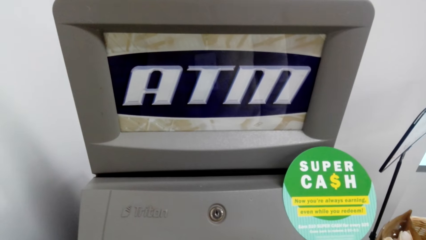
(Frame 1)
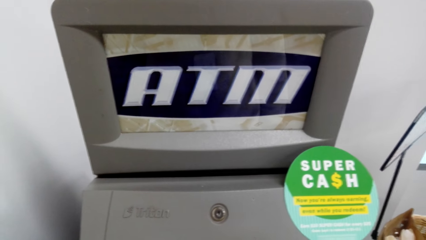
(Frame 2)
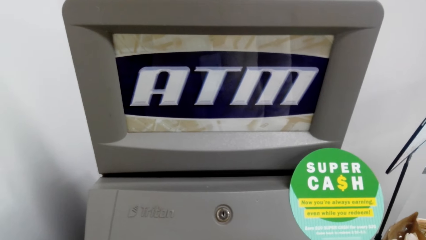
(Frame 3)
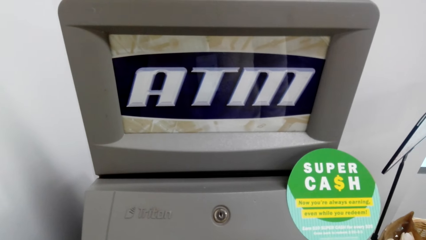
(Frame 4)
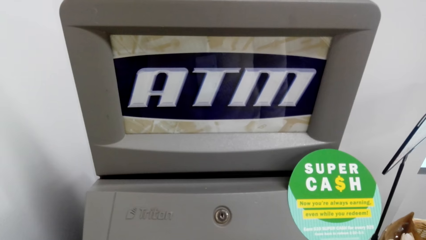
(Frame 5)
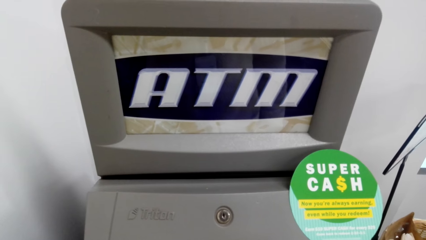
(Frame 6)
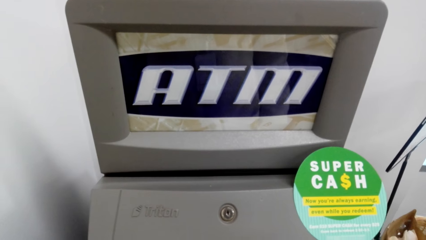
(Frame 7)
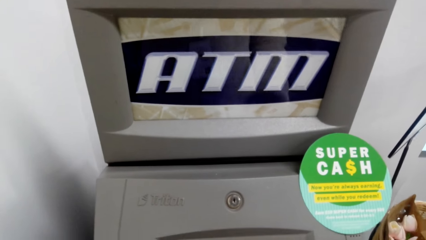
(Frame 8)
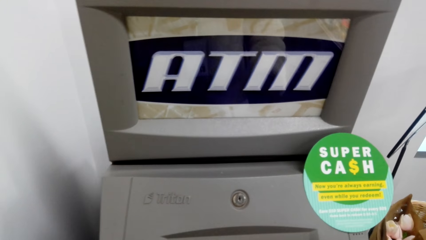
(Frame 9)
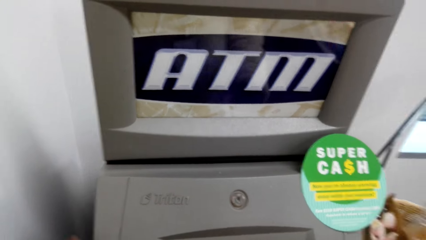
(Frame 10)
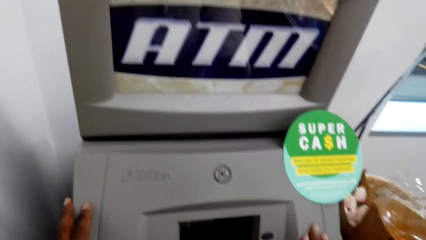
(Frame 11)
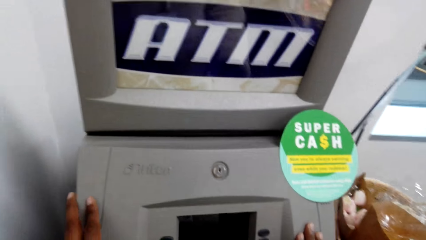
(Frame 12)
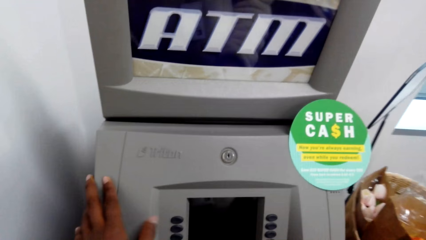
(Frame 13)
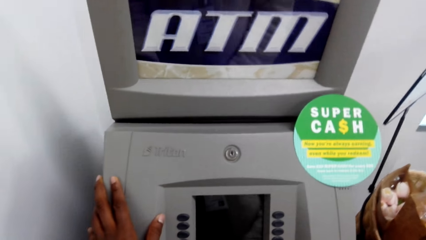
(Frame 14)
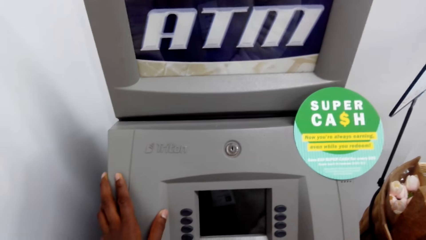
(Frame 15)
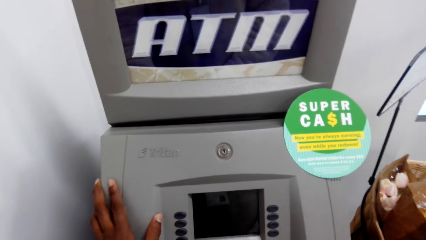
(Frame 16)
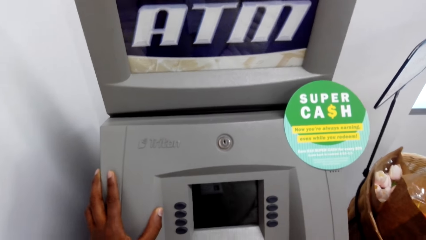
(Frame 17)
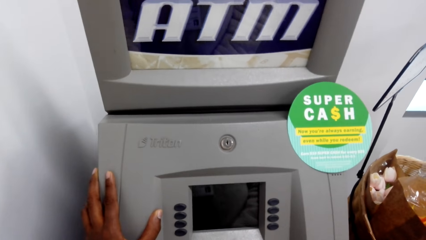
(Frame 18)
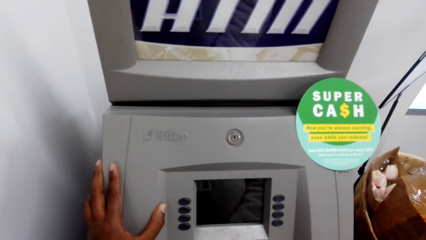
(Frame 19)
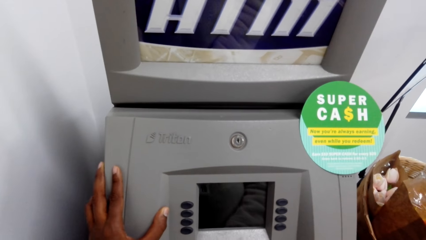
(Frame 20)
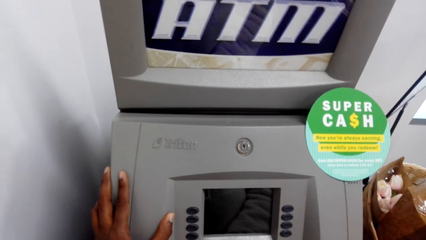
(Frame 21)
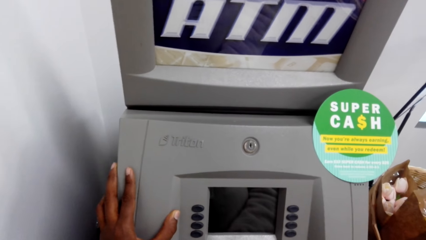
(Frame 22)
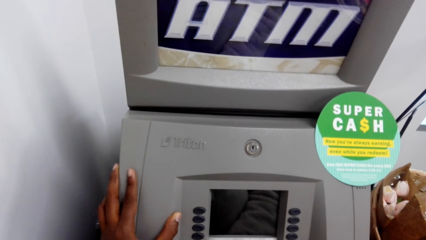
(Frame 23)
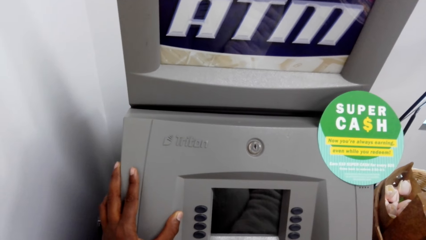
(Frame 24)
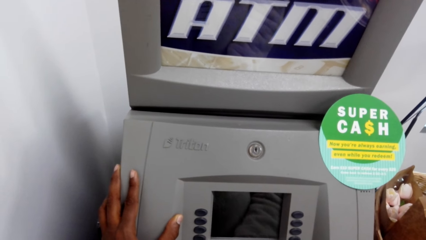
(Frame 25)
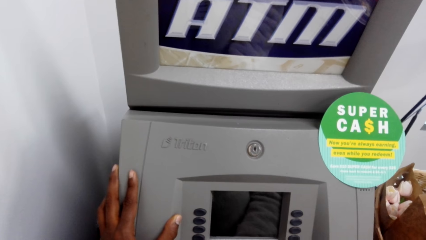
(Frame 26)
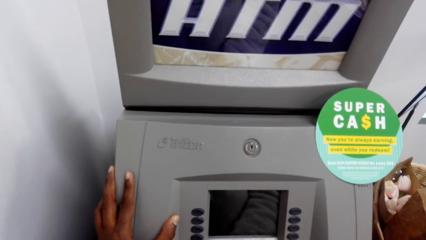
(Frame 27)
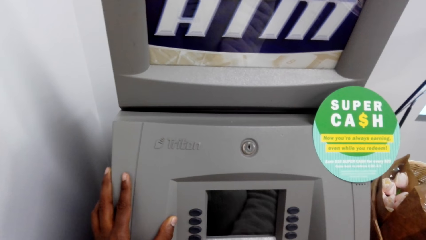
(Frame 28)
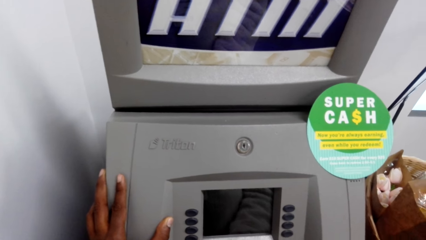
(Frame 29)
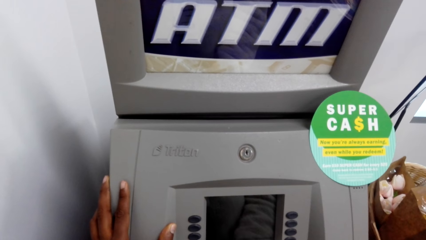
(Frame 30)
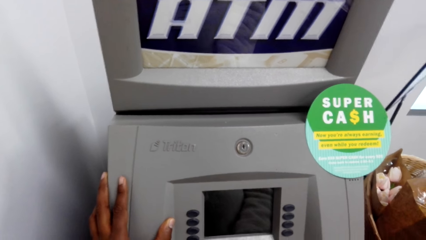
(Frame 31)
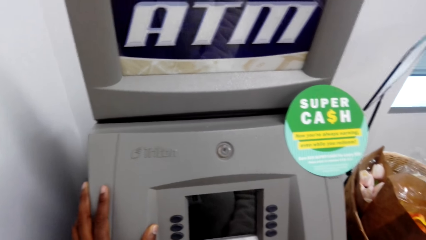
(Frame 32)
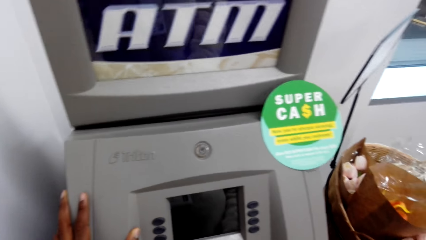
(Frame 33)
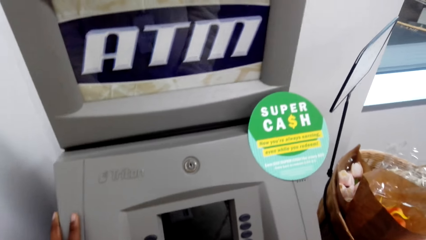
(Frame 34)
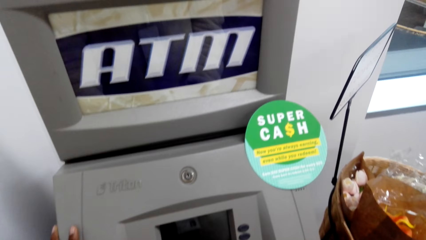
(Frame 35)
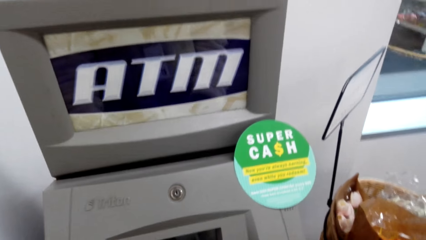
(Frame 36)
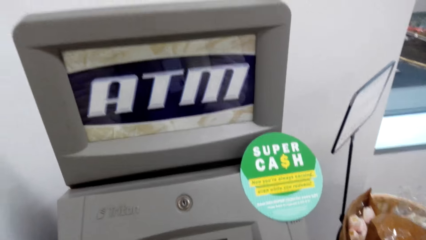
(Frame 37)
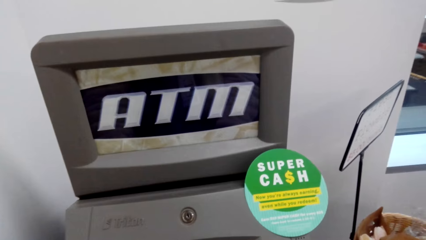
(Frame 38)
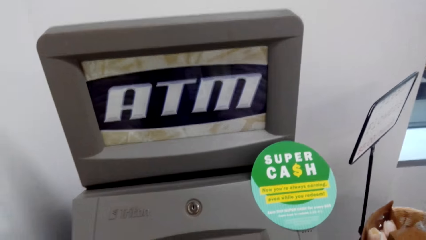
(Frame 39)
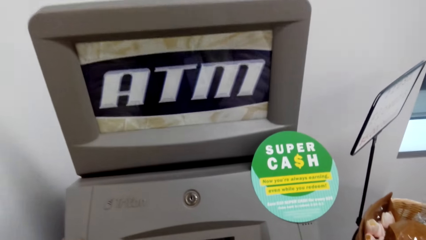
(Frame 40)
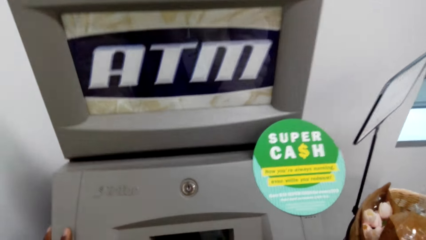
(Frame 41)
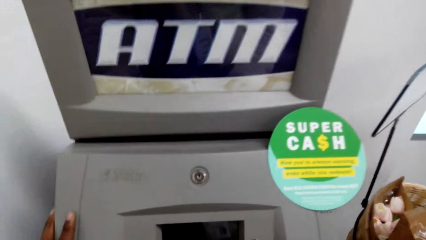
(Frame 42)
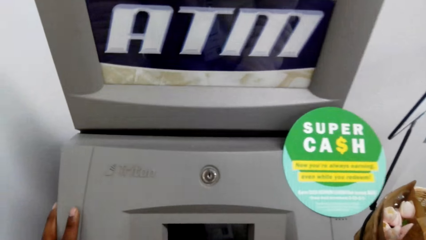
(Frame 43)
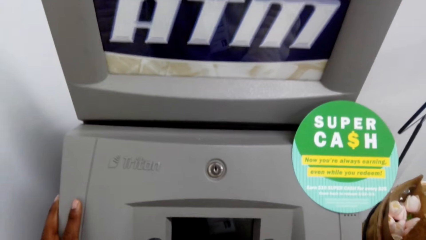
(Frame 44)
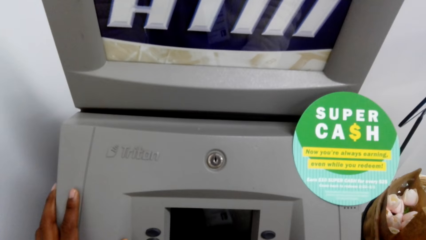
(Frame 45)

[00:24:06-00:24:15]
The camera wearer uses the ATM.

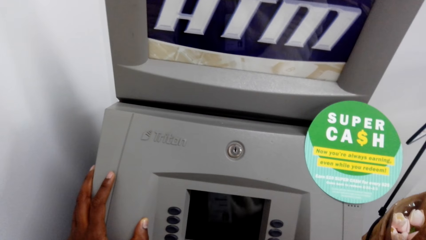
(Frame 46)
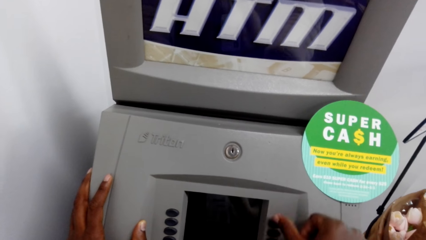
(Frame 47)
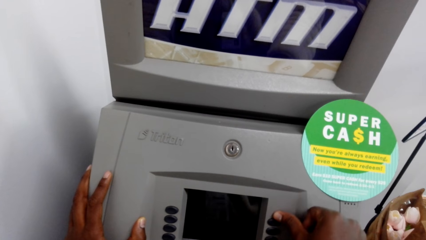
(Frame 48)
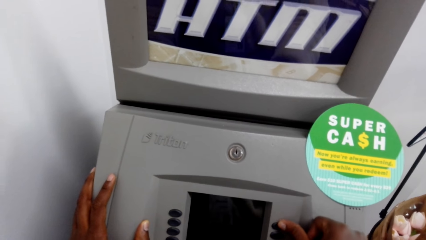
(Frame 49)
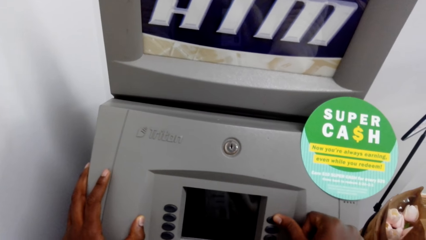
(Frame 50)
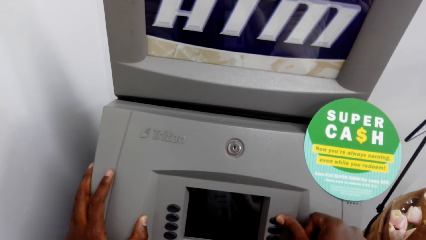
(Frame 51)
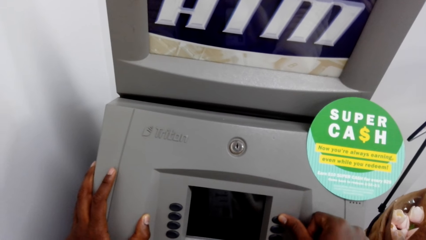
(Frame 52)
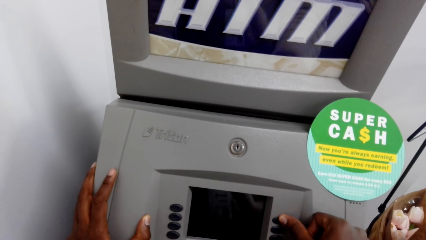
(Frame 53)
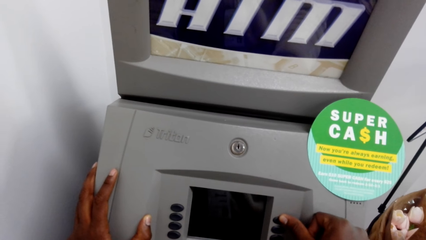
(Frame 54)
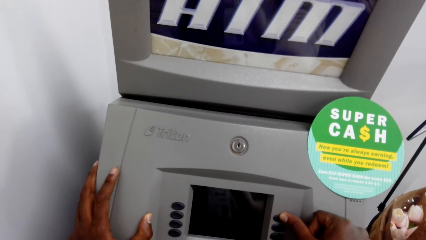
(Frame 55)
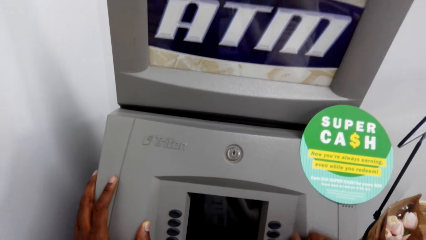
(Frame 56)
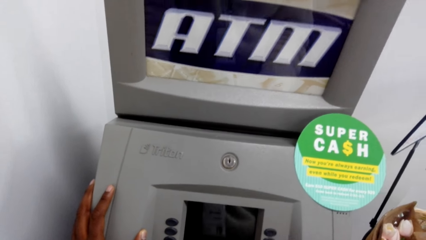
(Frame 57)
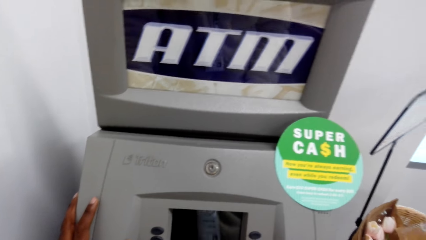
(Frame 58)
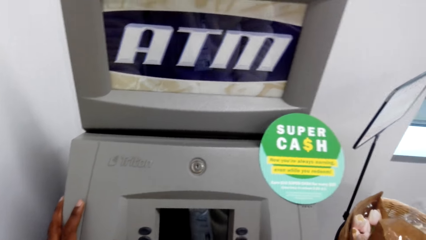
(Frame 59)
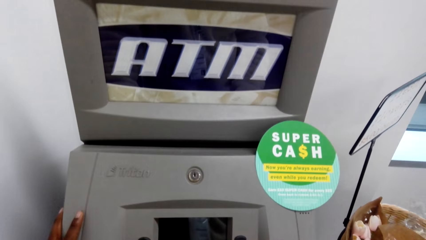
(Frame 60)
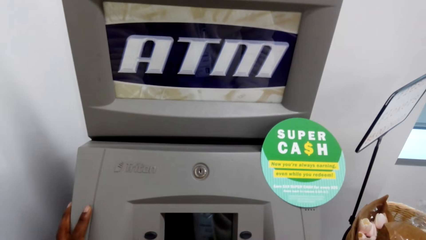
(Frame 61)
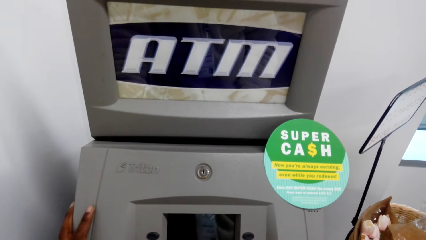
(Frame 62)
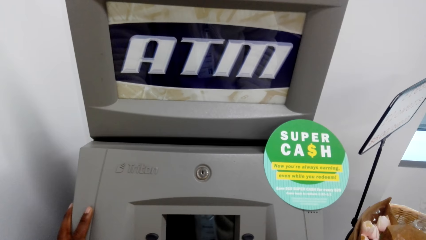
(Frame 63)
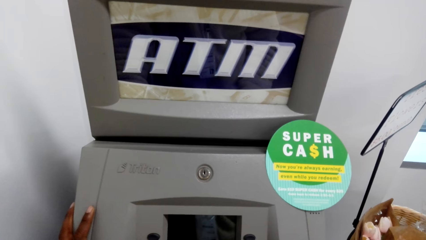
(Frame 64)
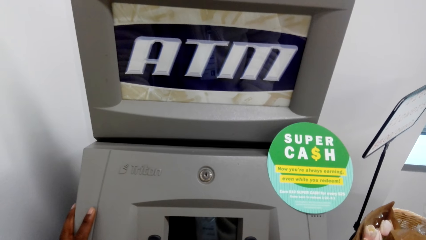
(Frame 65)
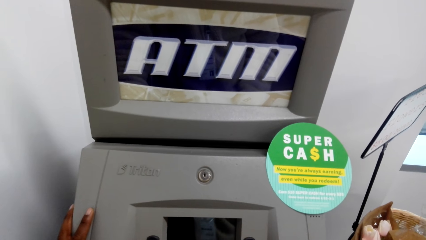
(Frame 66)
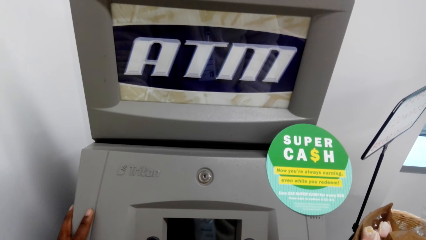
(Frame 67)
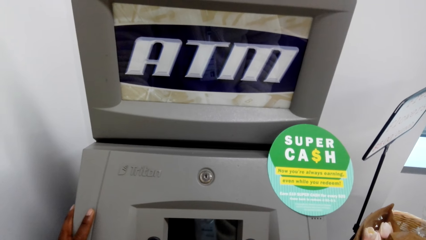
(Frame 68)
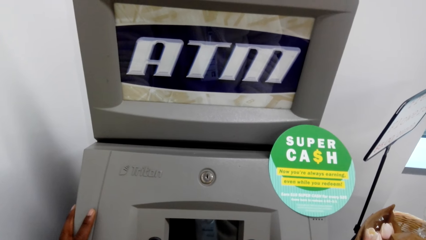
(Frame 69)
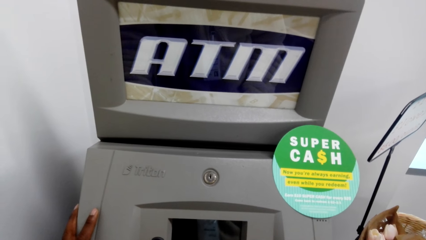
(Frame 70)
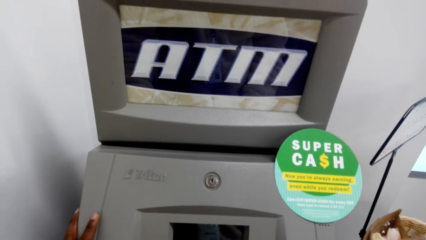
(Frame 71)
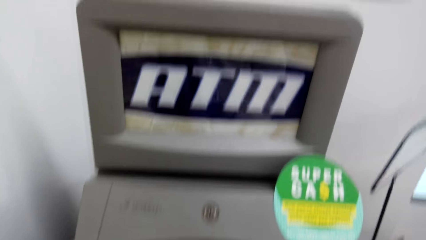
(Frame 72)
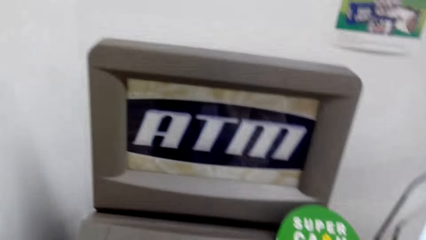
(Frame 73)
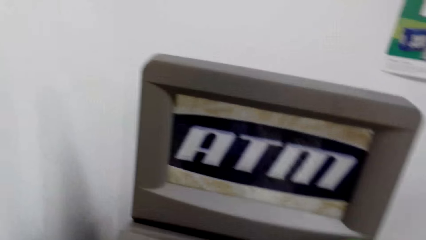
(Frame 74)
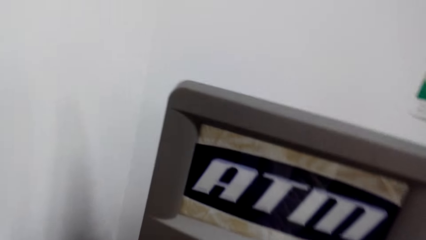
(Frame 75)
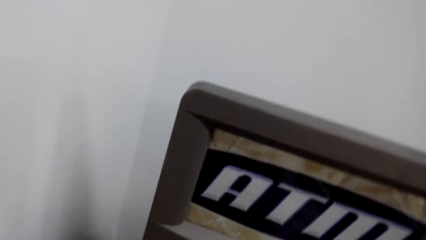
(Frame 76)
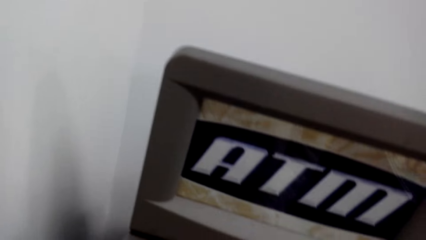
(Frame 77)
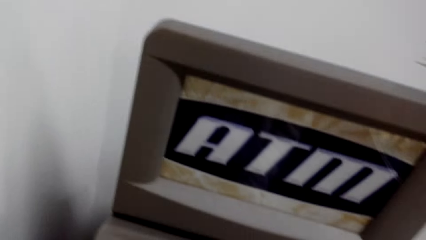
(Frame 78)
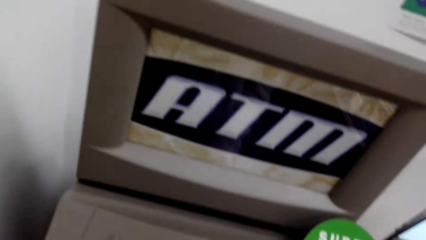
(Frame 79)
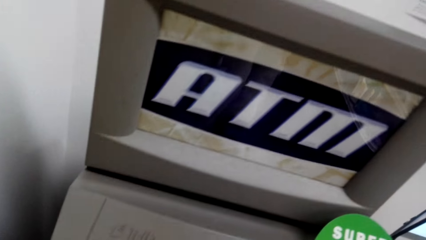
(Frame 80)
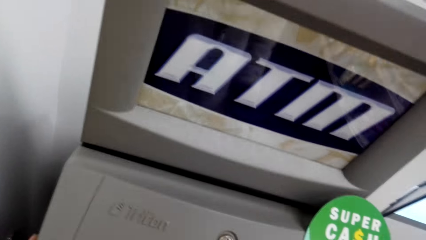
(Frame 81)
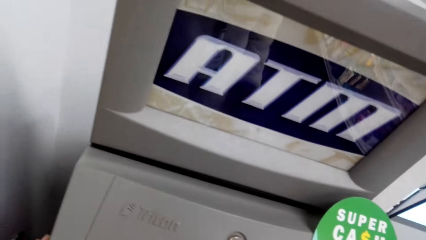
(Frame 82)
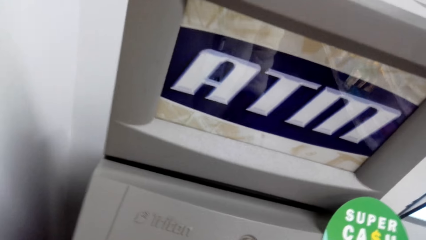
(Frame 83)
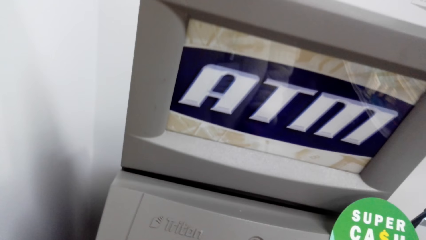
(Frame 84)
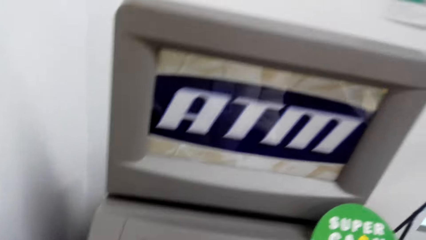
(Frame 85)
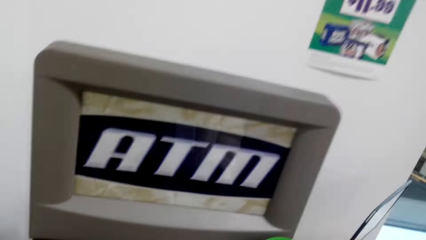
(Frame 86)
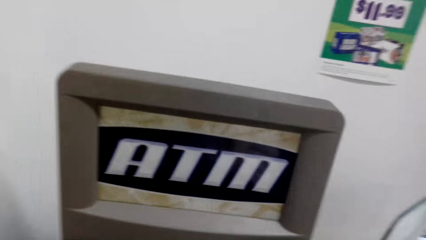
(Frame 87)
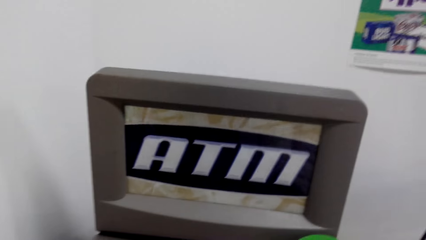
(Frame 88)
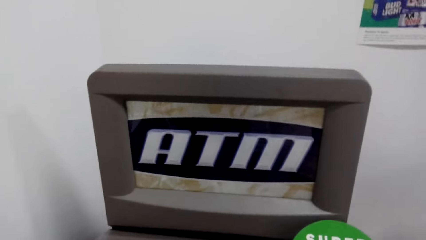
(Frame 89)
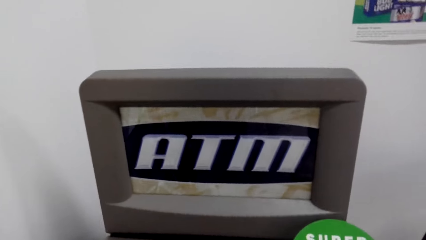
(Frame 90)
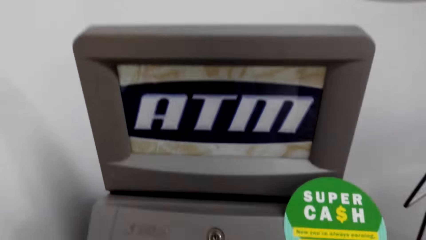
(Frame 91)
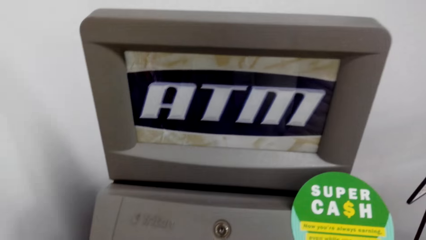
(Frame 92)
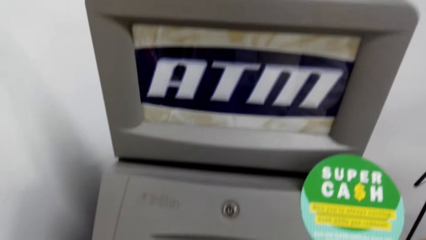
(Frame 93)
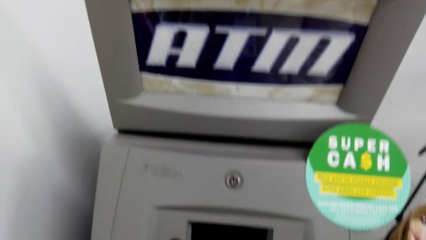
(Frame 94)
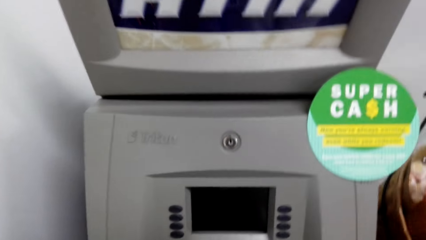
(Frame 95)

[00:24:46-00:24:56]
The camera wearer presses a button on the ATM. They remove their hand from the button. They use the ATM.
